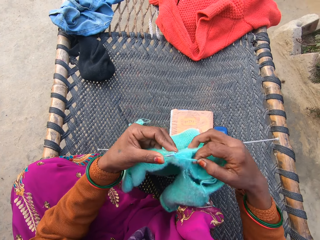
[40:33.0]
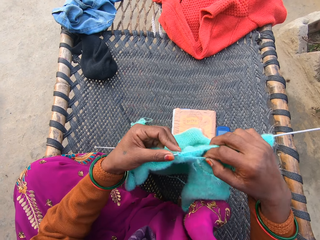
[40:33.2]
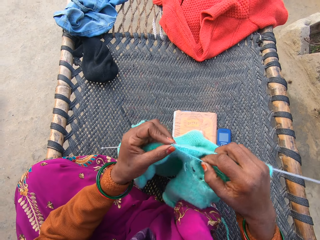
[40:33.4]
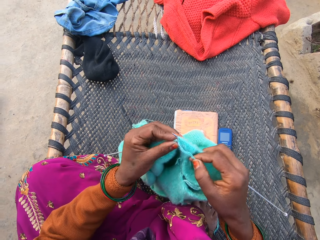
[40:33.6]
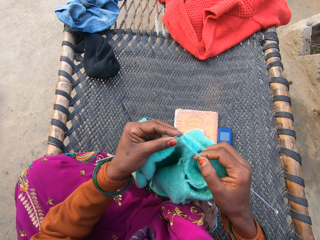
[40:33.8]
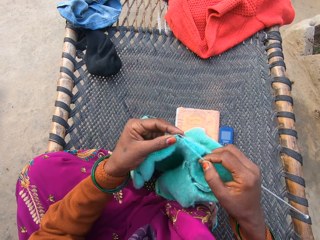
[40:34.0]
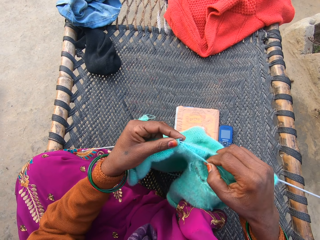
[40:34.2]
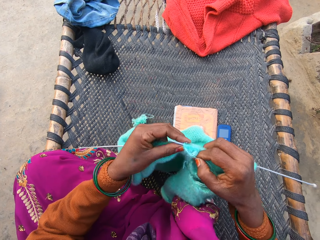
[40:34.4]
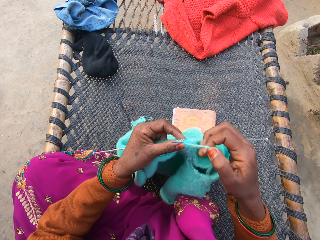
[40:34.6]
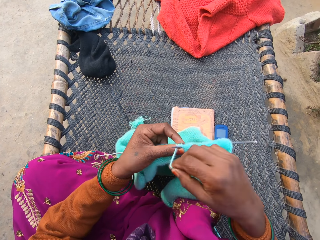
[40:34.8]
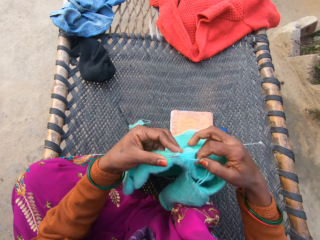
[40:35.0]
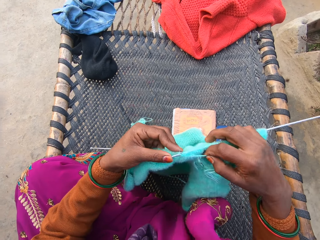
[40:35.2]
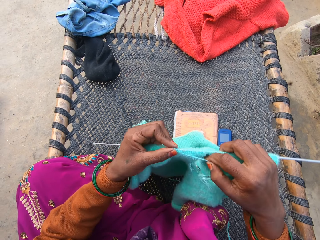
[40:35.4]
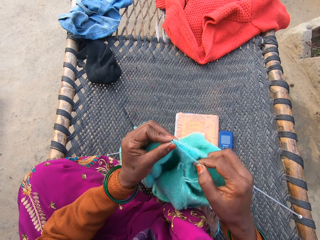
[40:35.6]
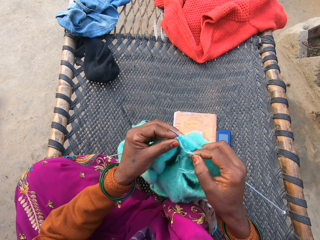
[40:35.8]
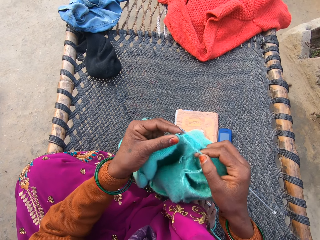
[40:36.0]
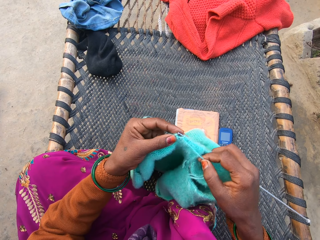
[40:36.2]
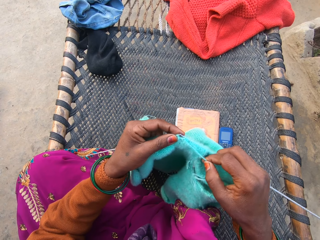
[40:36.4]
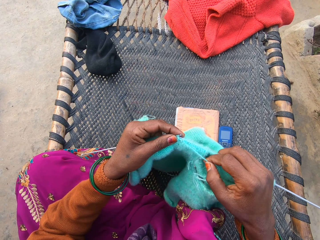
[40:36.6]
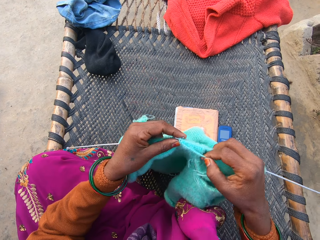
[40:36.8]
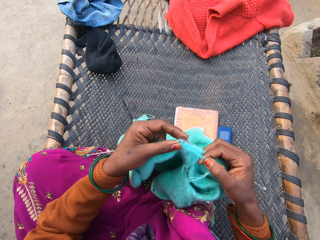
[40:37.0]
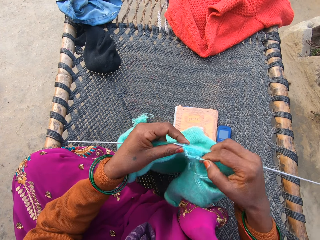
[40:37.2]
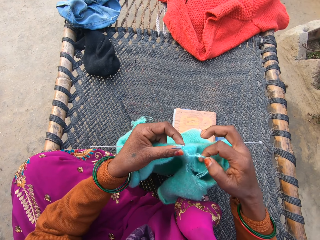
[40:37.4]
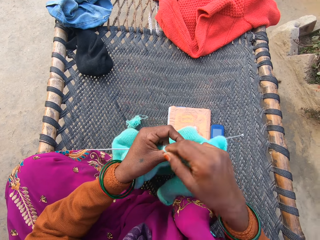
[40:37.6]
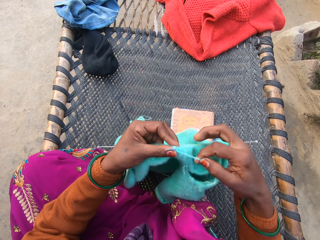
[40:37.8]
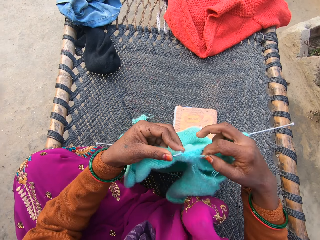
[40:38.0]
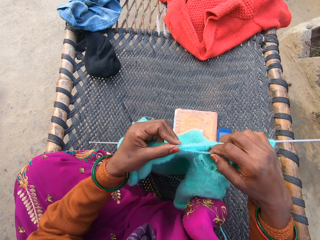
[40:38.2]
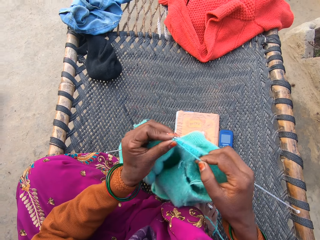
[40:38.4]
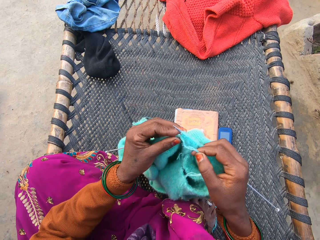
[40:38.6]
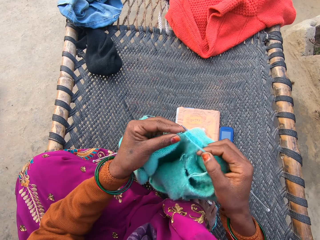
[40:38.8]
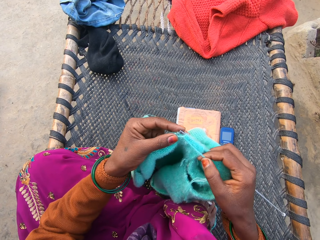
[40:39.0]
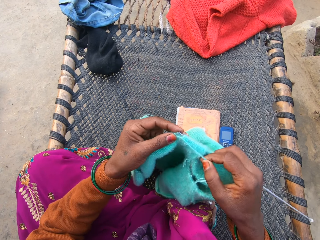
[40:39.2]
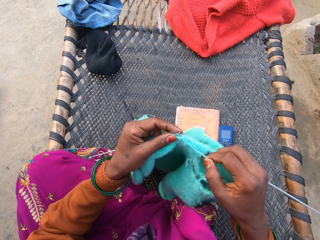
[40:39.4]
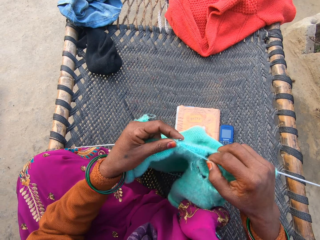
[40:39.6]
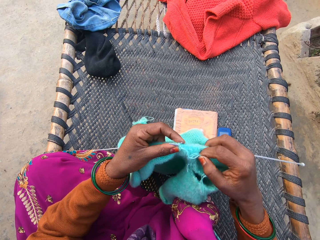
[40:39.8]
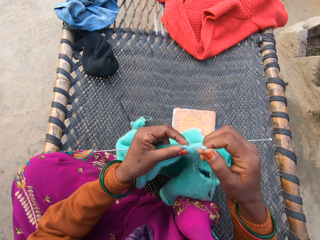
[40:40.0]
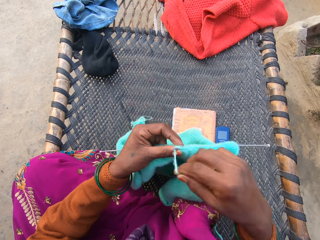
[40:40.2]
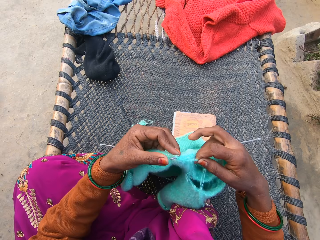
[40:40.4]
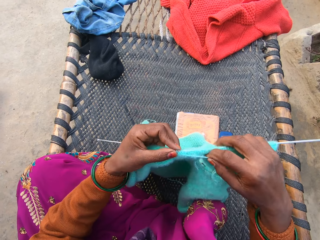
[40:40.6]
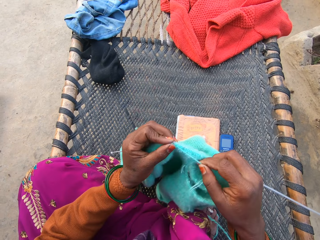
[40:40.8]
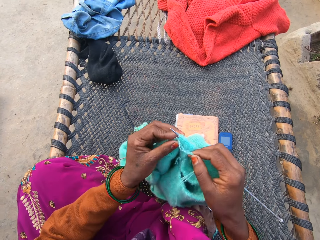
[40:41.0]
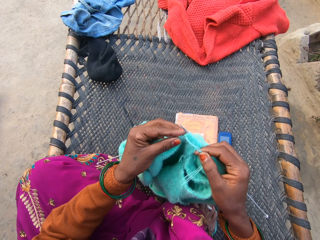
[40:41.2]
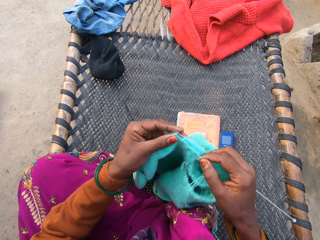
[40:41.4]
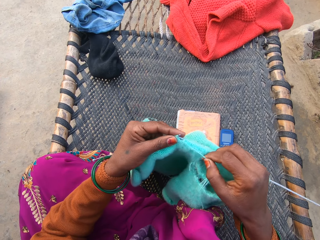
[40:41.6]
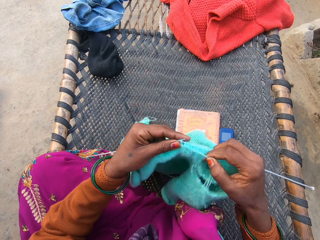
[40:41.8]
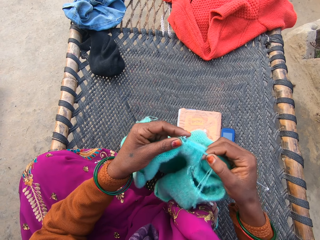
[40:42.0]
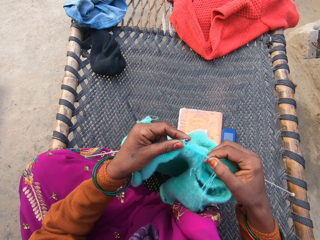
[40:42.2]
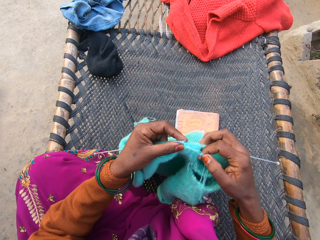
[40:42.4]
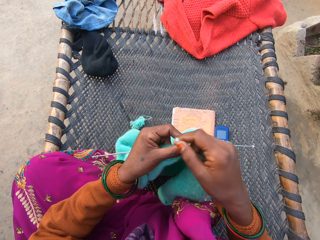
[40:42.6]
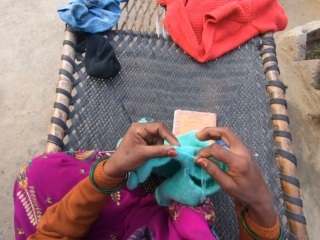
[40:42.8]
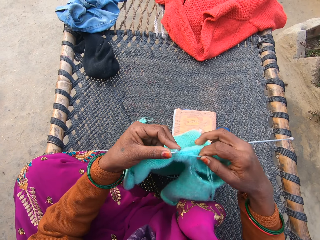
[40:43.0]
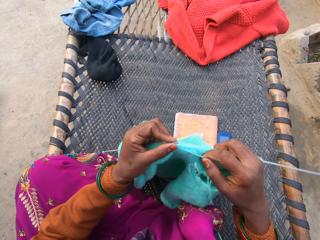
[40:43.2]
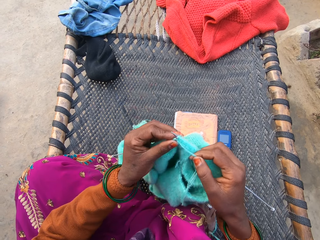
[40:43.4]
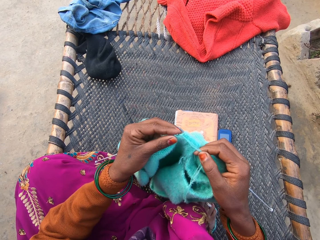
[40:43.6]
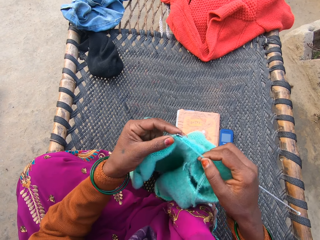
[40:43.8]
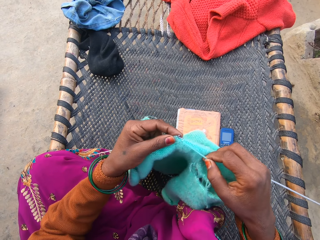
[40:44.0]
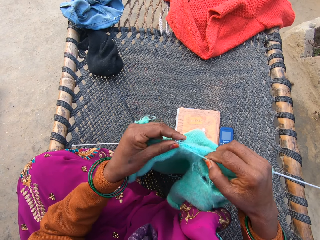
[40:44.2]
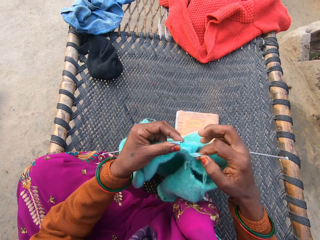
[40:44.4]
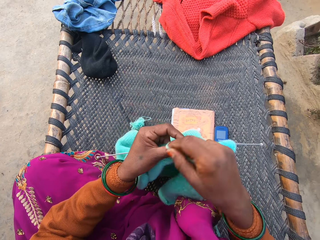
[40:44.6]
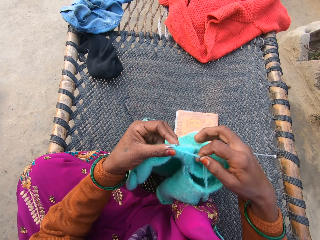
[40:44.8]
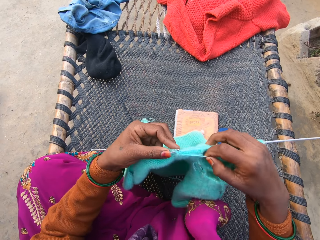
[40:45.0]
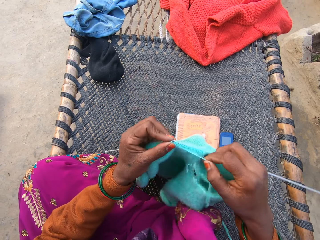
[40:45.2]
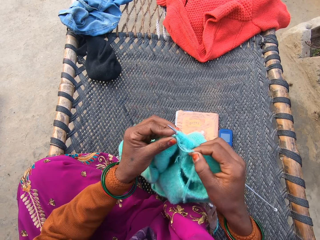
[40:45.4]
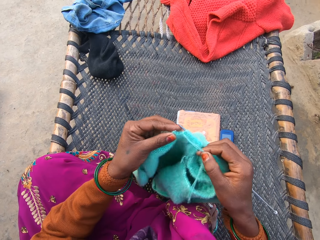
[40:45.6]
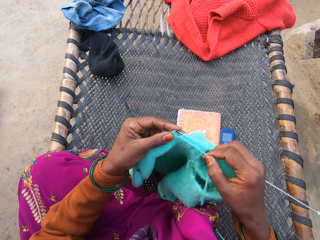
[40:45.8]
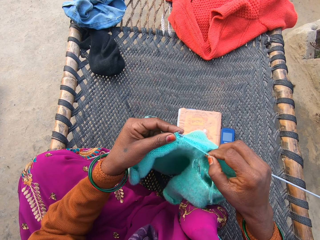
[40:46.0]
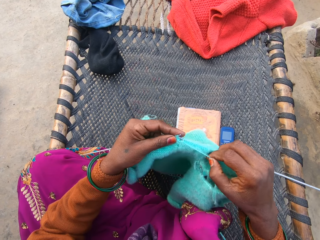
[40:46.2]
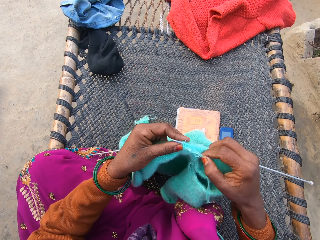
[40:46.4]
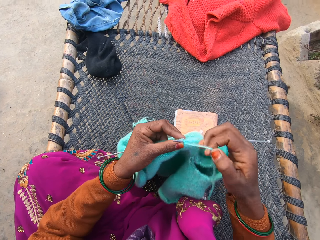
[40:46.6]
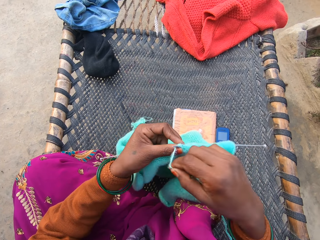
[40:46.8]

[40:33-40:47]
The camera wearer rolls the thread around the crochet. They sew the sweater. They roll the thread around the crochet. They sew the sweater. They roll the thread around the crochet. They sew the sweater. They roll the thread around the crochet. They sew the sweater. They roll the thread around the crochet. They sew the sweater. They roll the thread around the crochet. They sew the sweater.

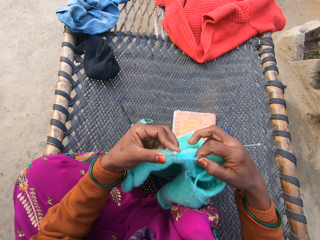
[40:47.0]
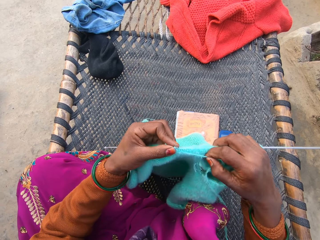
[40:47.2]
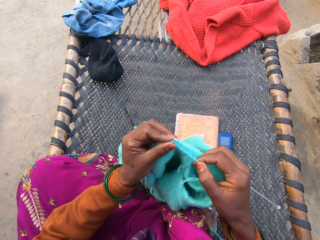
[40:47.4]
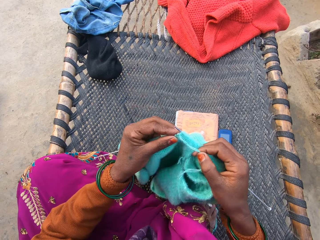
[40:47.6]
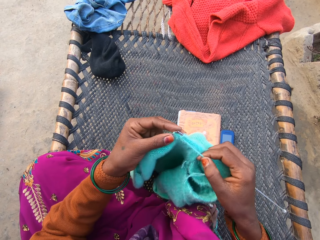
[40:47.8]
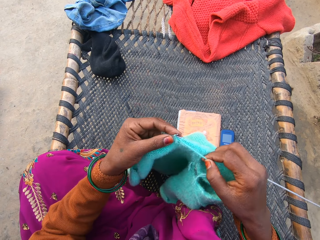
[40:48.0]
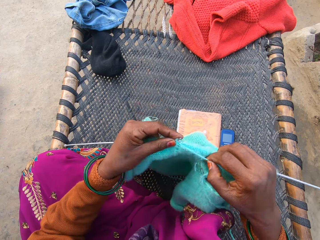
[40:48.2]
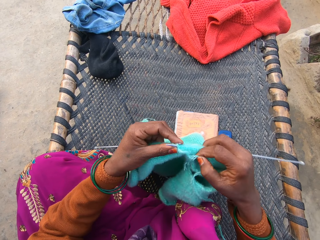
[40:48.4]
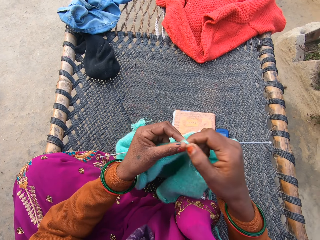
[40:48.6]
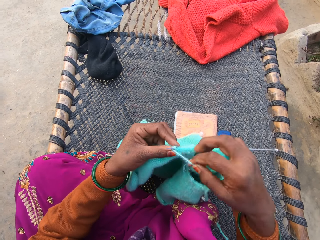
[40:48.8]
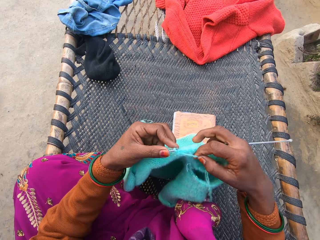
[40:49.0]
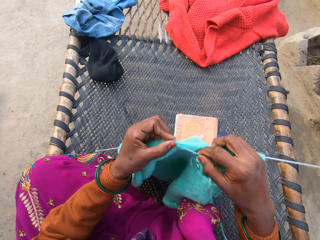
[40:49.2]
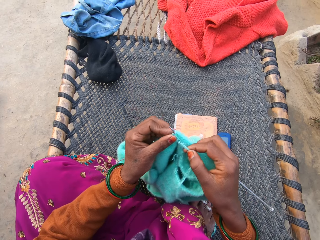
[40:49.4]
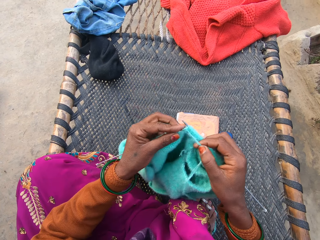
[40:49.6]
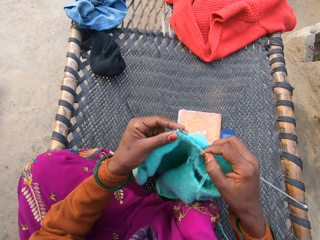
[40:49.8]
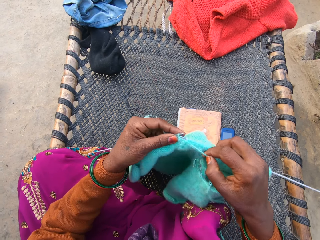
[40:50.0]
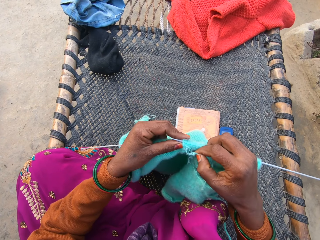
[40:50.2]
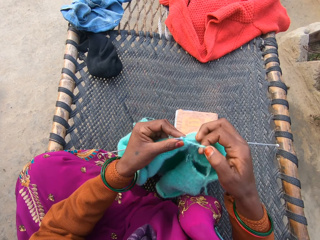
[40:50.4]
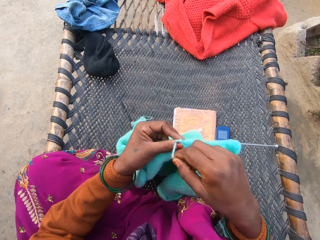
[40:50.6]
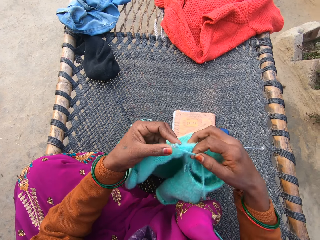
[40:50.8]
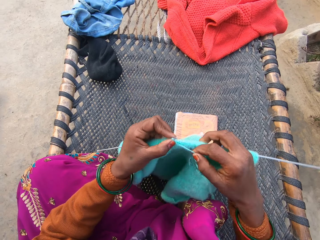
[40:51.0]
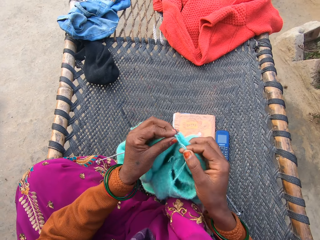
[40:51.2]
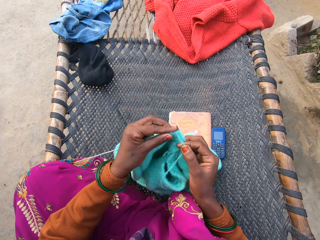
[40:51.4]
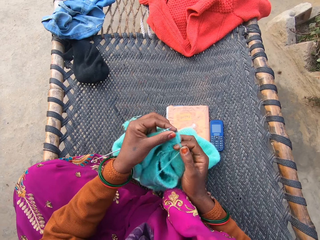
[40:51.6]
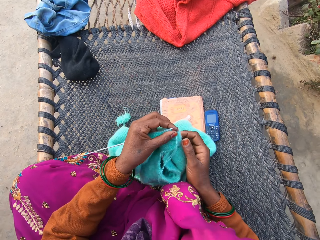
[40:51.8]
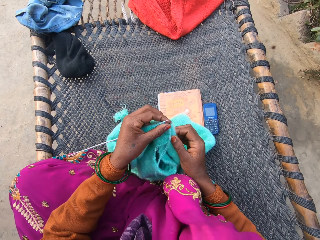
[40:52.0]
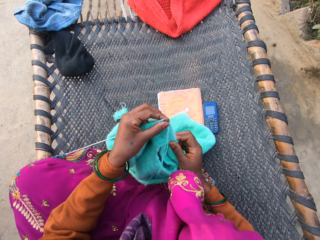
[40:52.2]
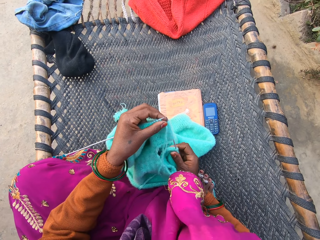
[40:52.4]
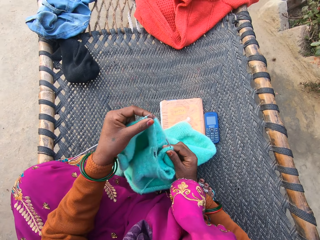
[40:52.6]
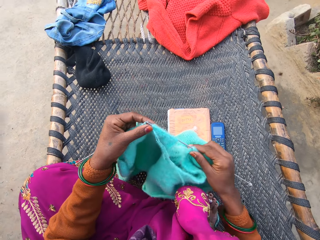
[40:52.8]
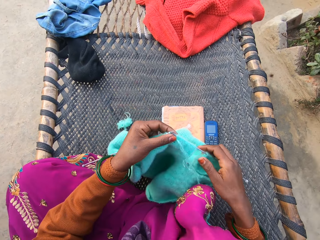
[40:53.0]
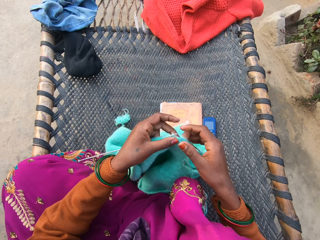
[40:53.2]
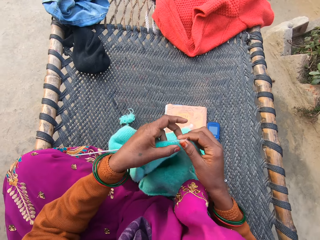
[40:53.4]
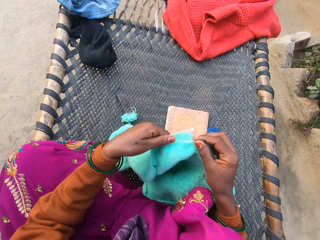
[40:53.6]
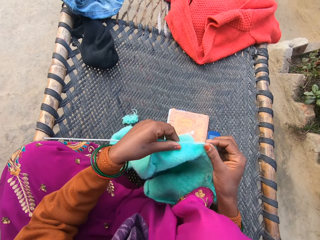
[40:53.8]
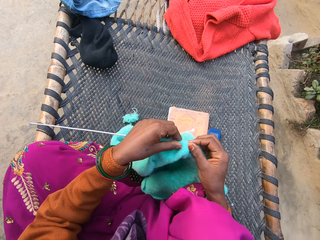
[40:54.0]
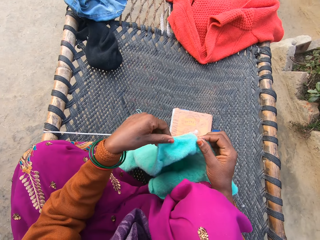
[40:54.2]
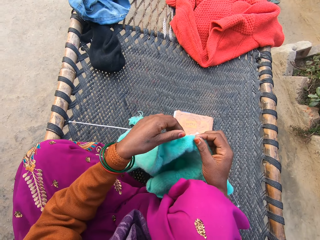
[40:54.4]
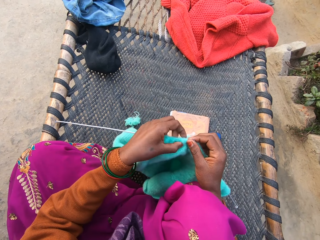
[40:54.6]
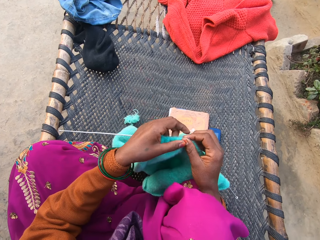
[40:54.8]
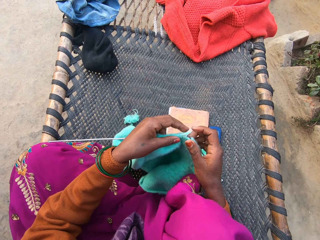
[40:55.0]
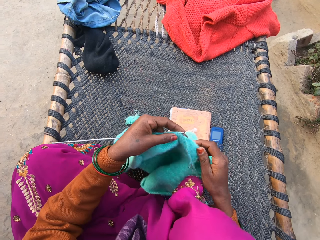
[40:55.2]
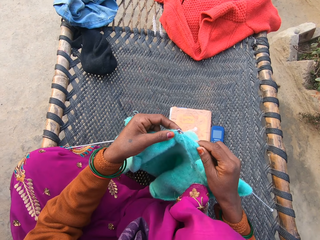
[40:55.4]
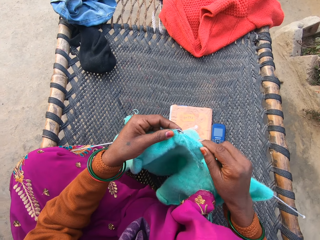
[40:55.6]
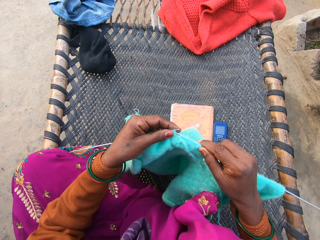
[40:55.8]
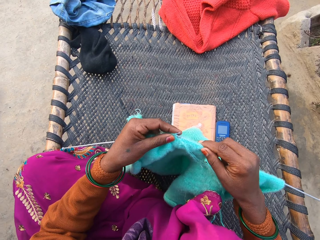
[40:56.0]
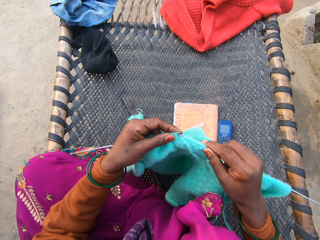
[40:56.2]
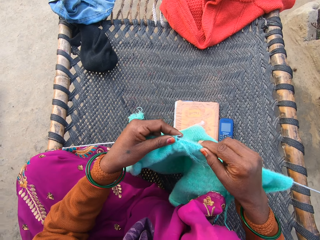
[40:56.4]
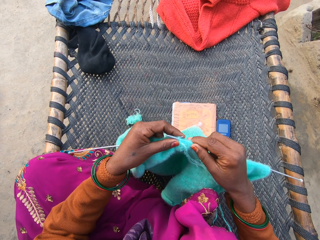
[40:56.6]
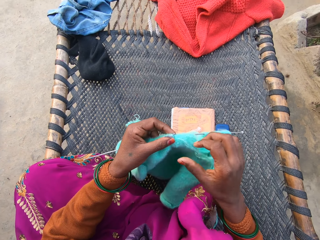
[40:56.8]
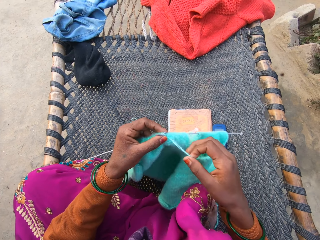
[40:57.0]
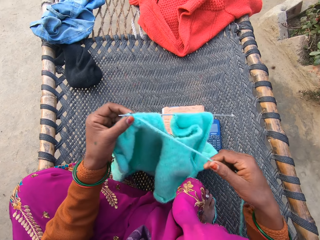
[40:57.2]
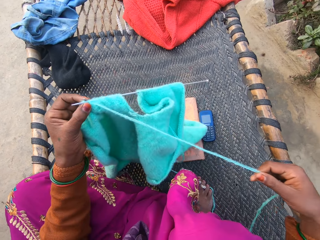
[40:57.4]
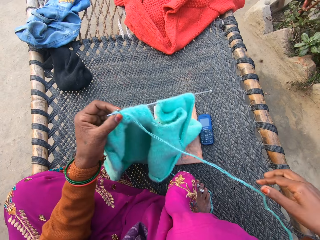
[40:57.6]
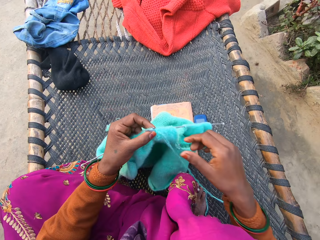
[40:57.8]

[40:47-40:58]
The camera wearer rolls the thread around the crochet. They sew the sweater. They roll the thread around the crochet. They sew the sweater. They roll the thread around the crochet. They sew the sweater. They pull the sweater. They hold the sweater. They sew the sweater. They straighten the thread.
